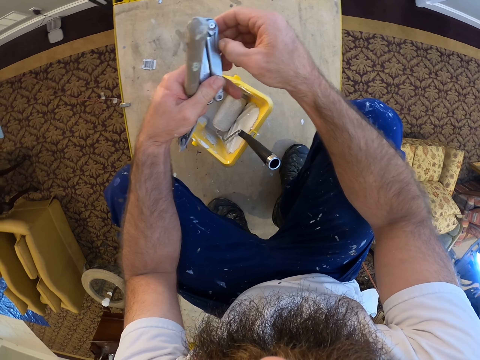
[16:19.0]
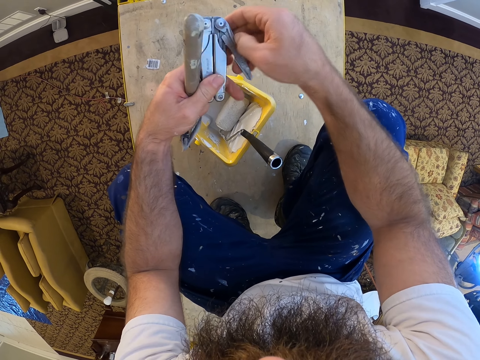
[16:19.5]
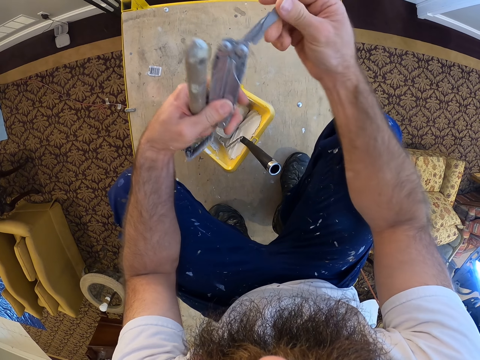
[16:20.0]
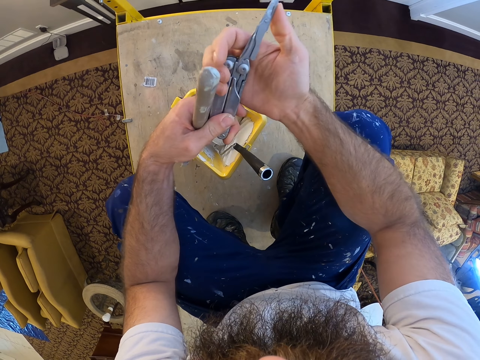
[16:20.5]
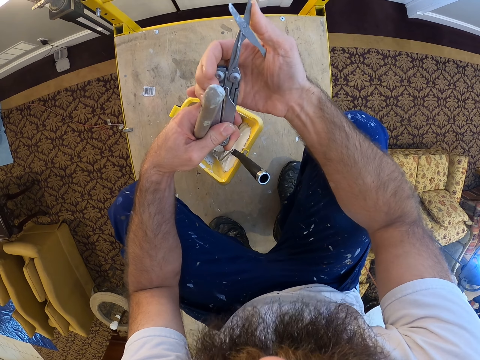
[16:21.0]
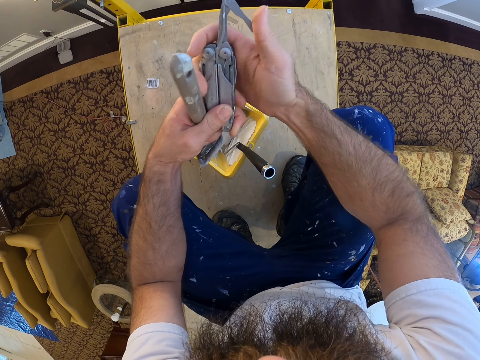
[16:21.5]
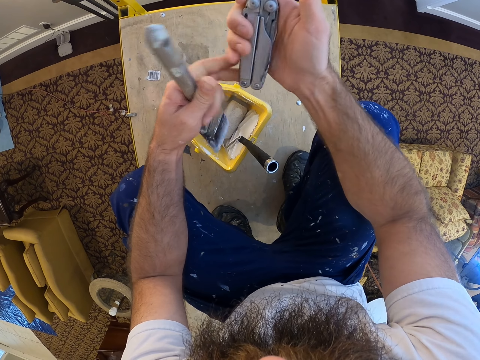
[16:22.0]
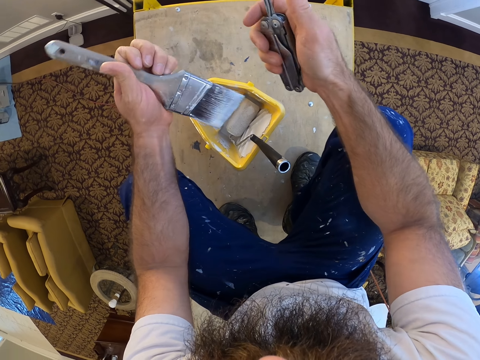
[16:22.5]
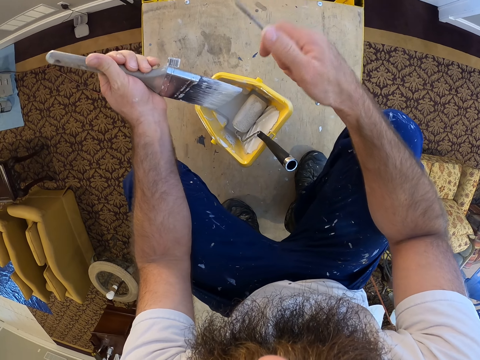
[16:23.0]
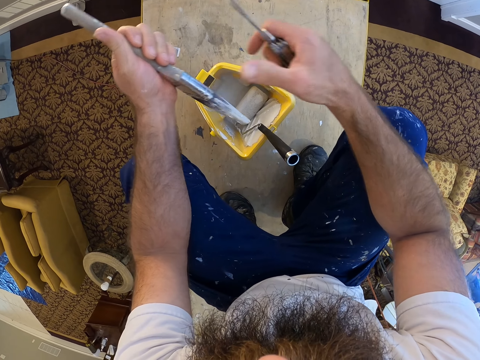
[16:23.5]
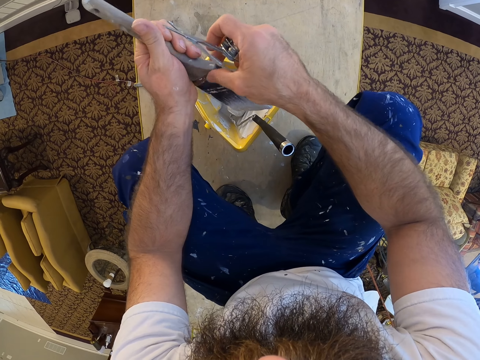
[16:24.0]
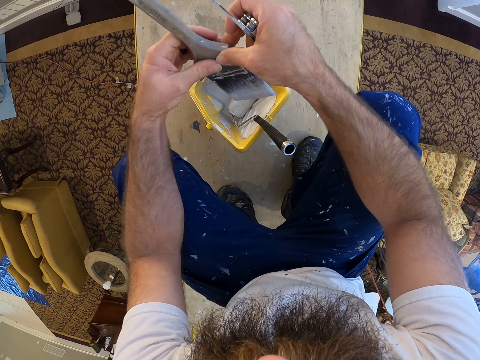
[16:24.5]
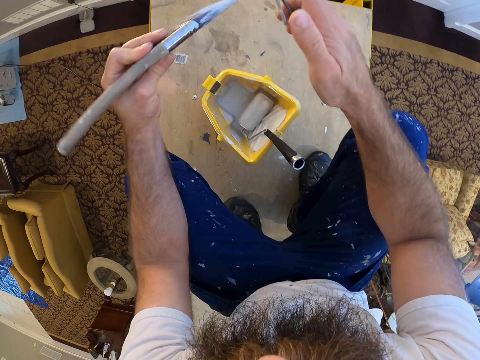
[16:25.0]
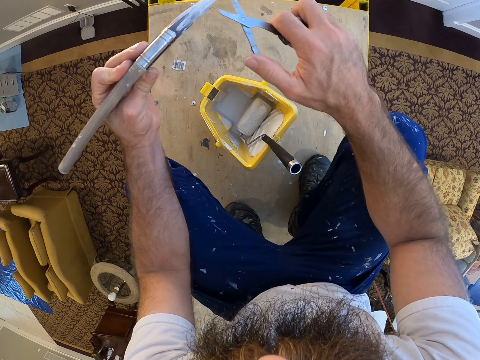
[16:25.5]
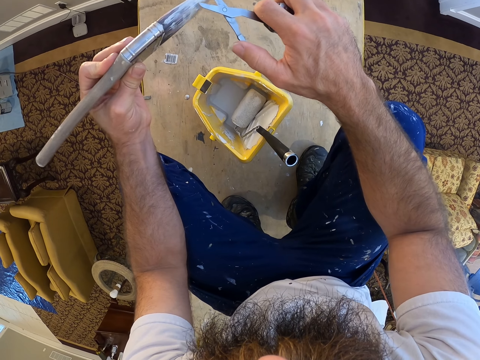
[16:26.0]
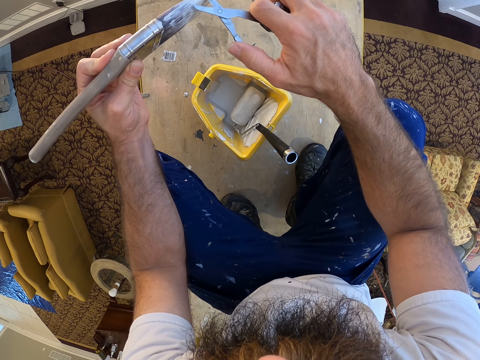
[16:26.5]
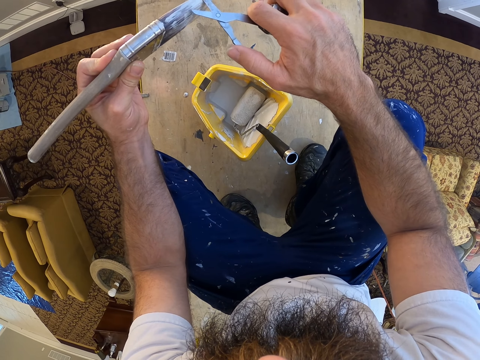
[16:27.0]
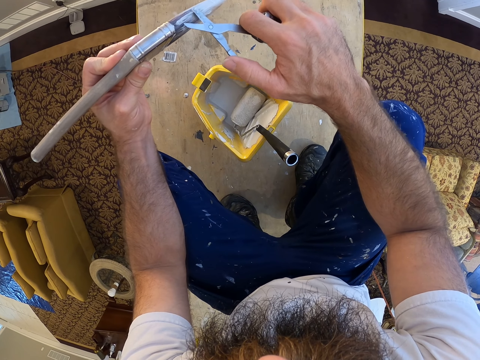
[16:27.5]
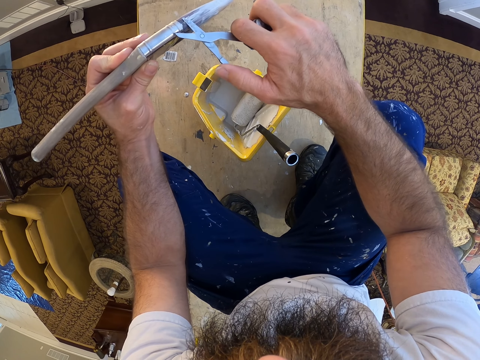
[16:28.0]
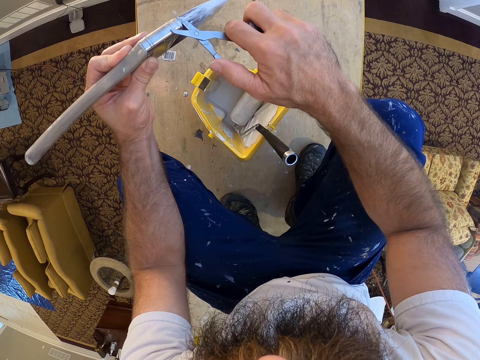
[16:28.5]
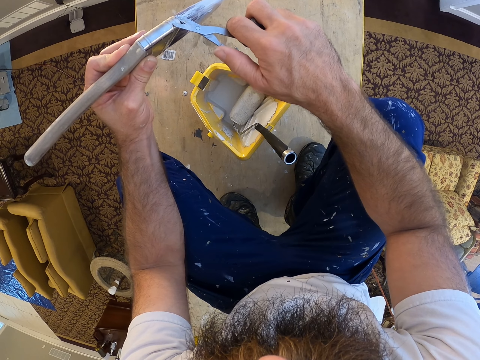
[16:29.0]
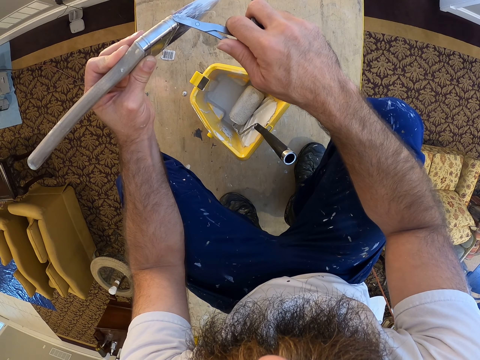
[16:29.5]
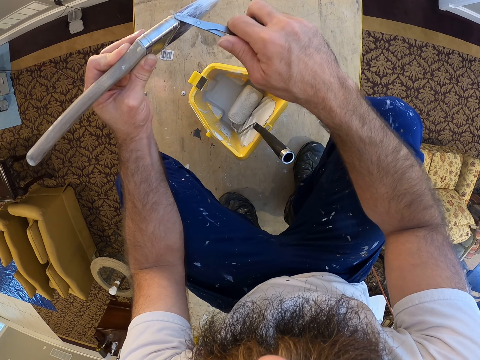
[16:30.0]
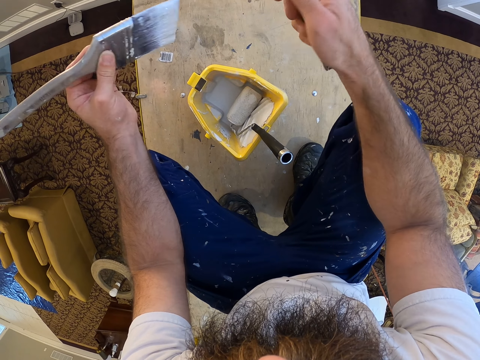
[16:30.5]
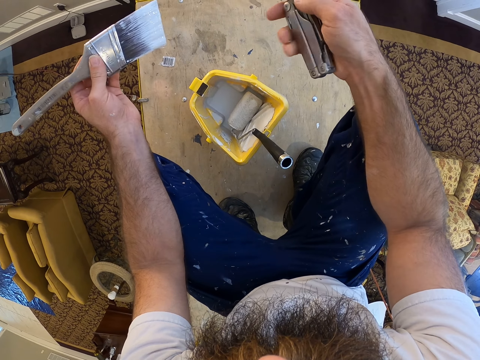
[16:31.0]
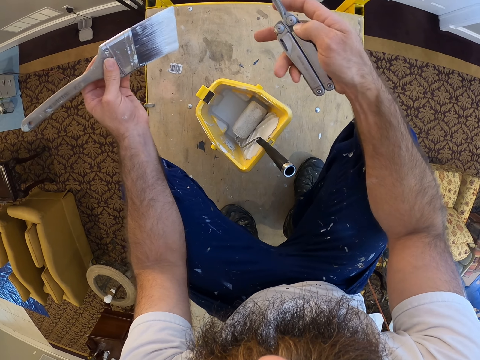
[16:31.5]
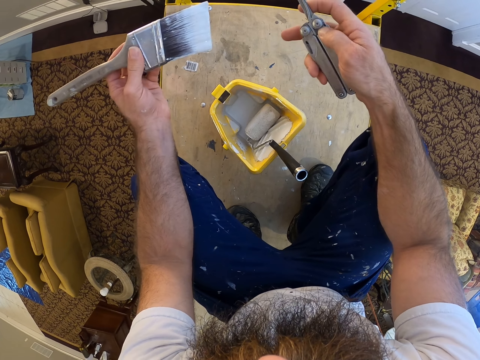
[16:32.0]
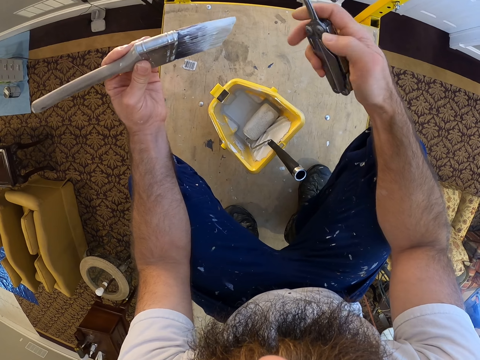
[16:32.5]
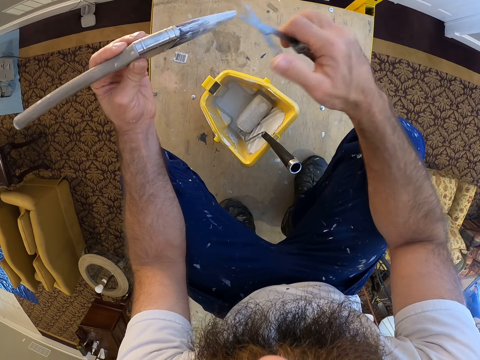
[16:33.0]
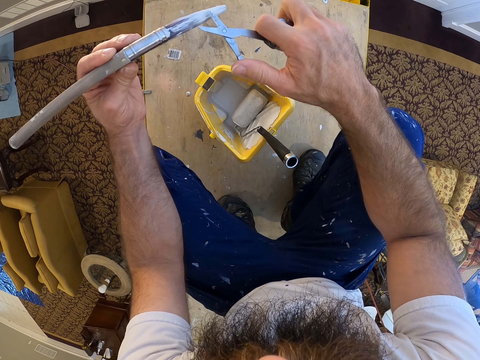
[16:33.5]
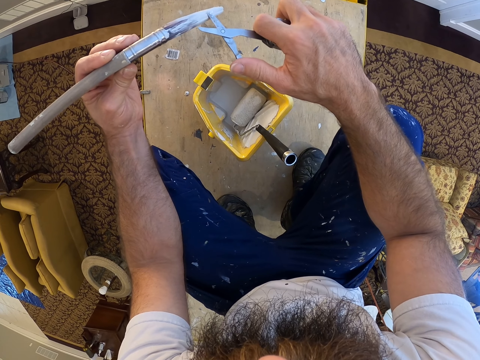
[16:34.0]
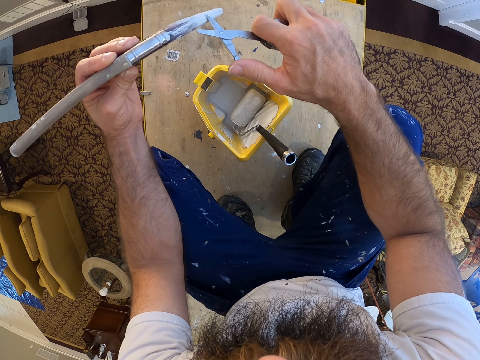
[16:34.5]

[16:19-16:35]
The camera wearer opens the scissors with his right hand. He adjusts the cutter. He cuts the paint brush with the scissors in his right hand. He turns the cutter.

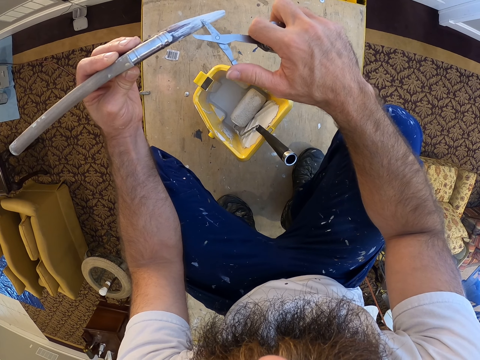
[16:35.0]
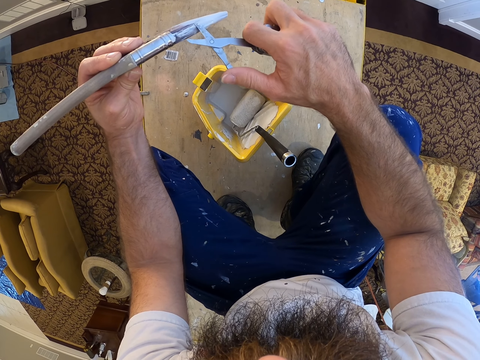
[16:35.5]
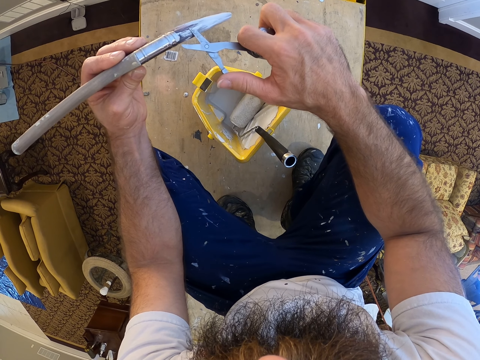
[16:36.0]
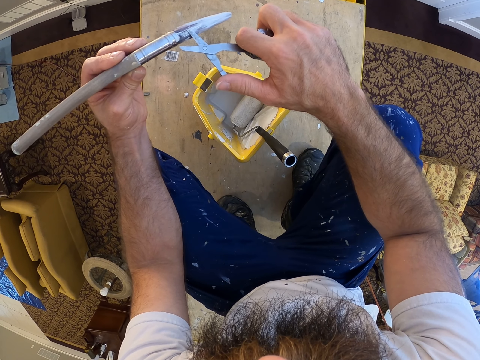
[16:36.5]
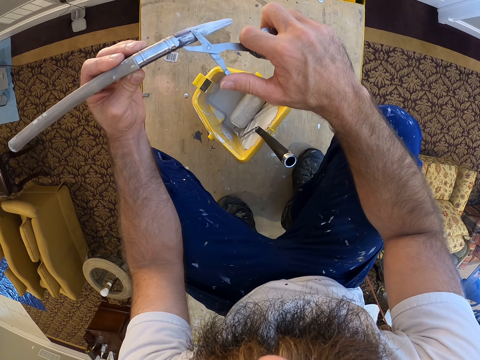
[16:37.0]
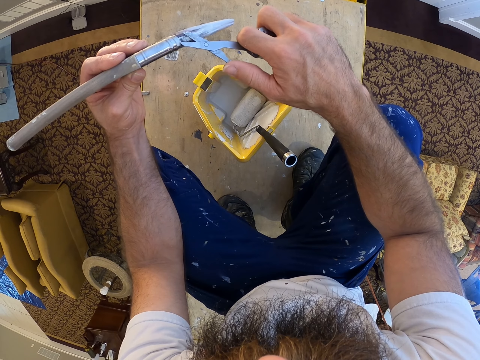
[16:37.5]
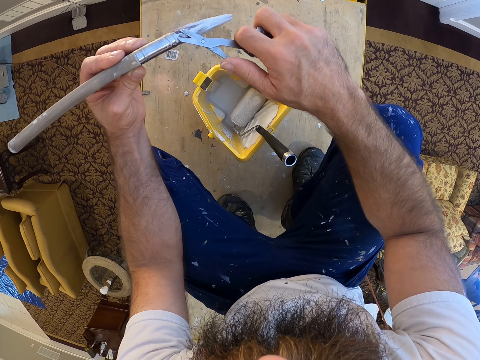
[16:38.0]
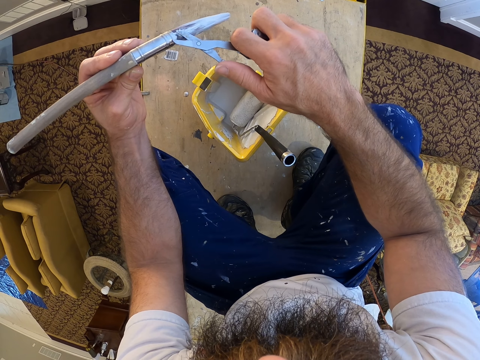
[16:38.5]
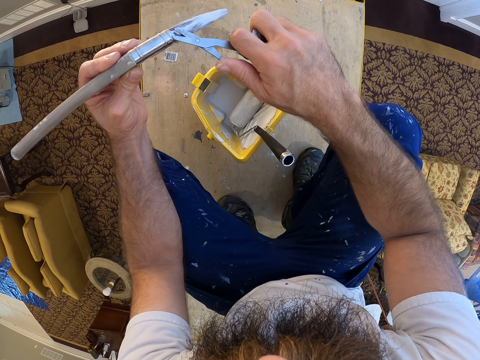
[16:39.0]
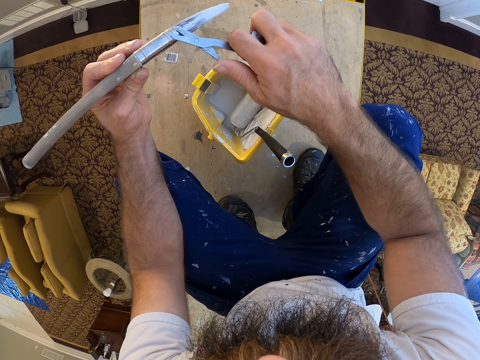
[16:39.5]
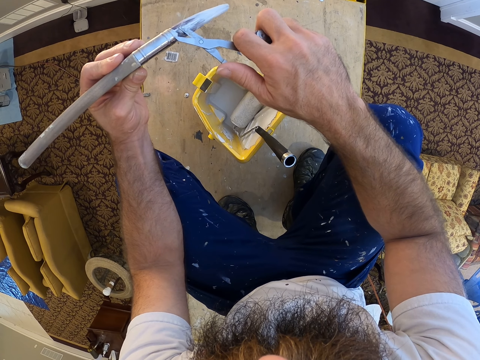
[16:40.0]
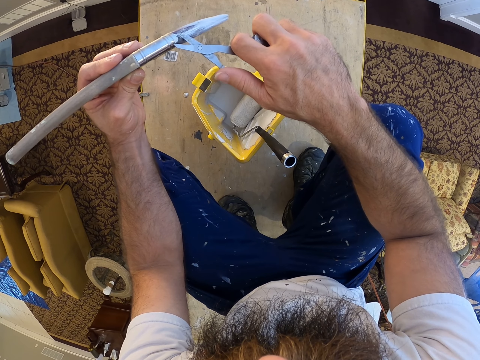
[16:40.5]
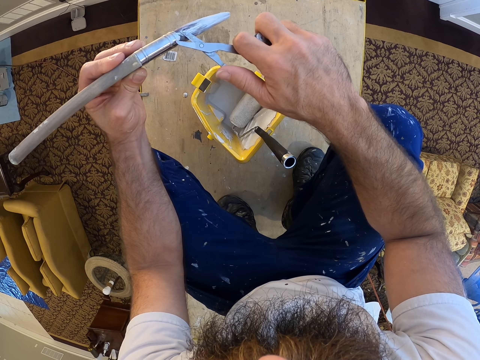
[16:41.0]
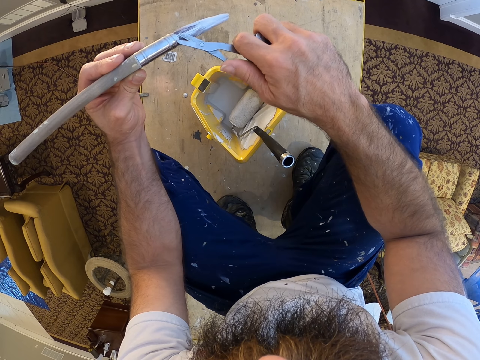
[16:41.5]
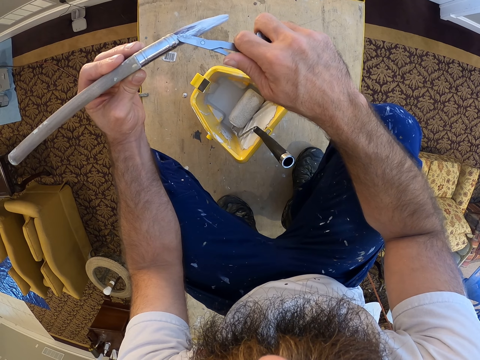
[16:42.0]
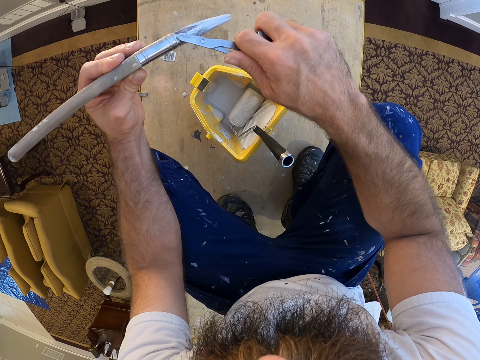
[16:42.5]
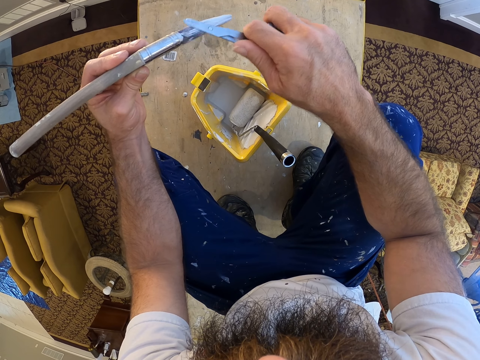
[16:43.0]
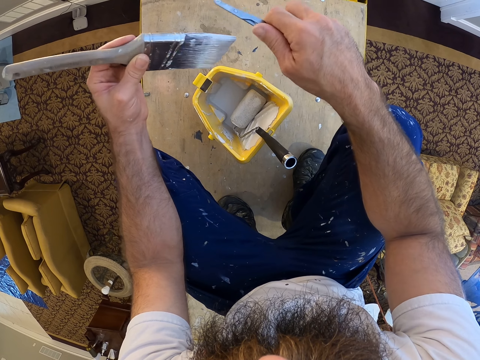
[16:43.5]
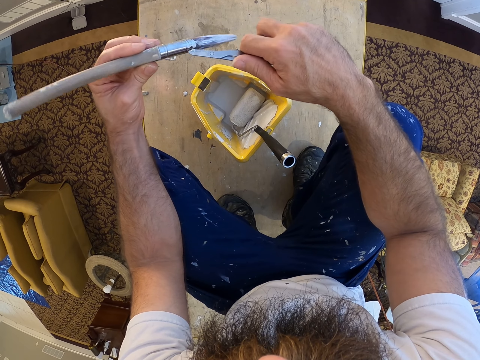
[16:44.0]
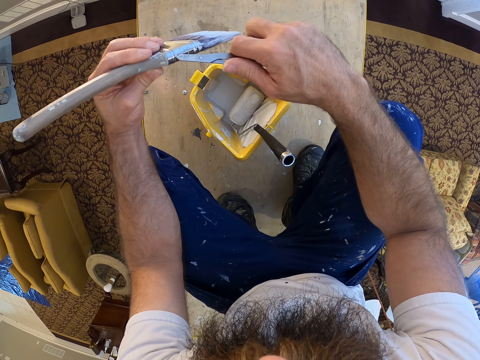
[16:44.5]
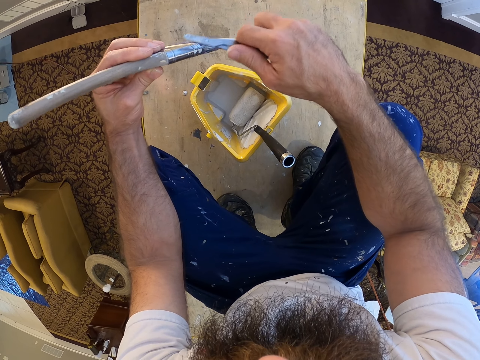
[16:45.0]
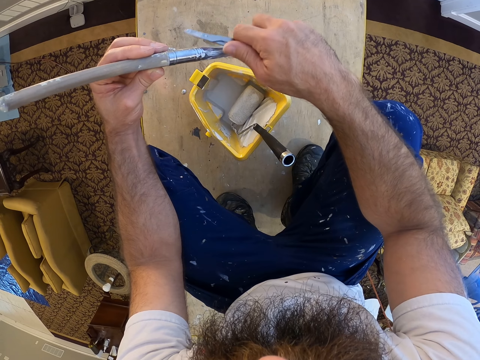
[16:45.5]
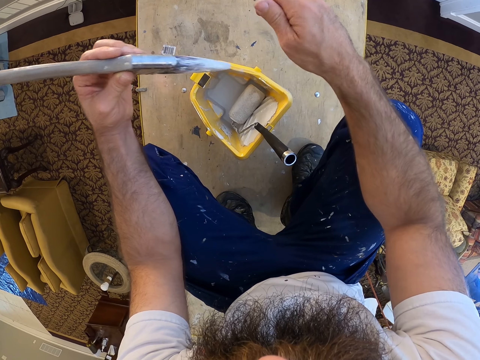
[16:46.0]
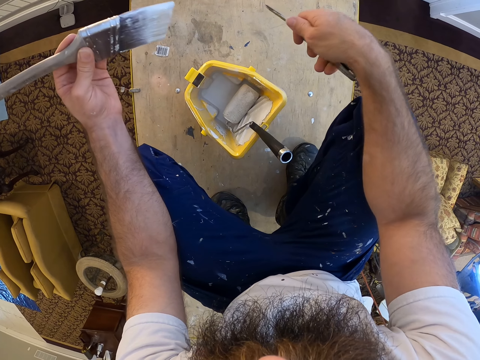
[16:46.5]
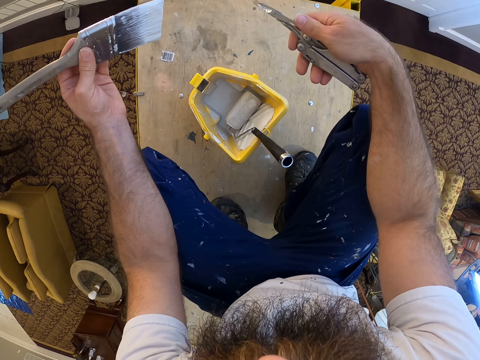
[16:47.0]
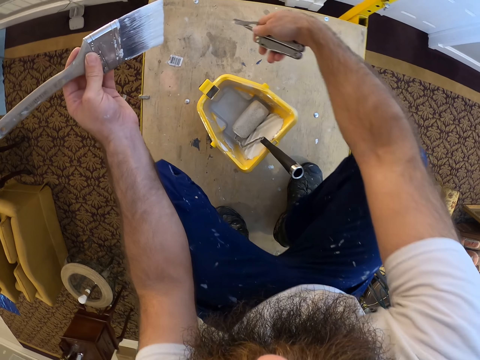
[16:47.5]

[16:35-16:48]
The camera wearer cuts bristles. They wipe the bristles from the brush.
